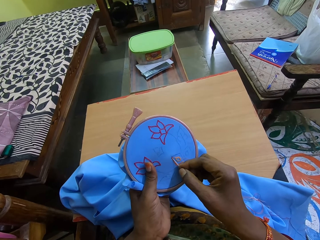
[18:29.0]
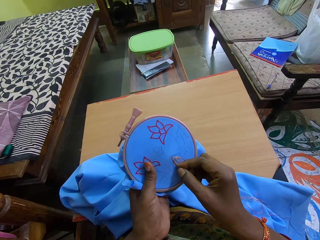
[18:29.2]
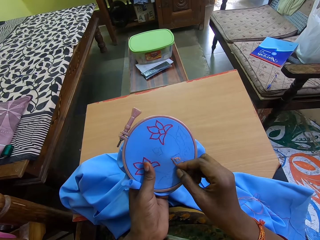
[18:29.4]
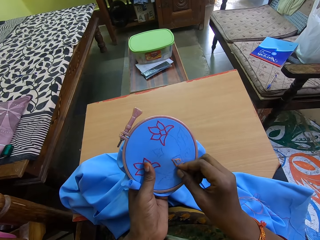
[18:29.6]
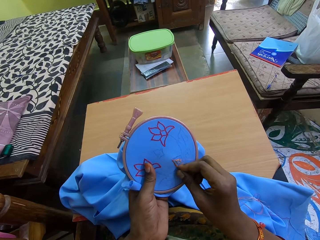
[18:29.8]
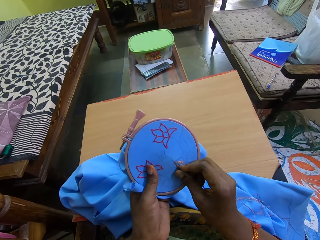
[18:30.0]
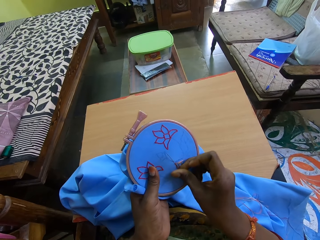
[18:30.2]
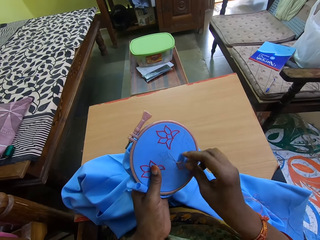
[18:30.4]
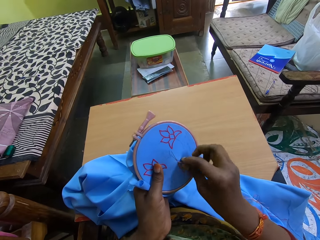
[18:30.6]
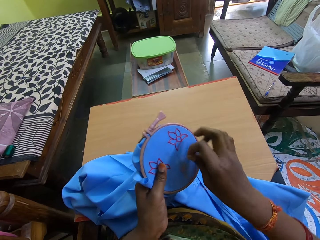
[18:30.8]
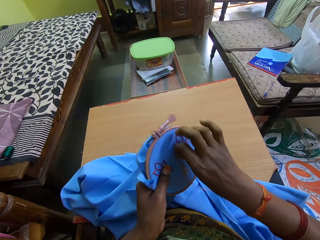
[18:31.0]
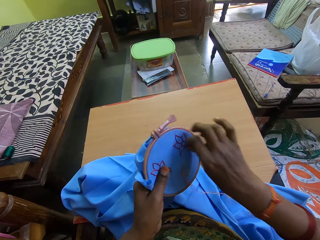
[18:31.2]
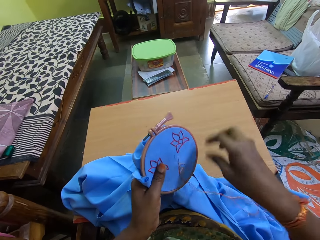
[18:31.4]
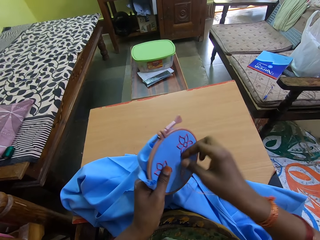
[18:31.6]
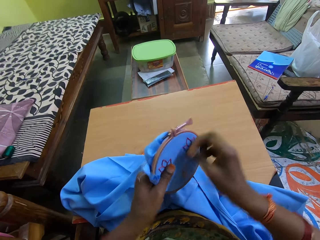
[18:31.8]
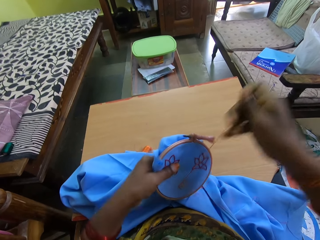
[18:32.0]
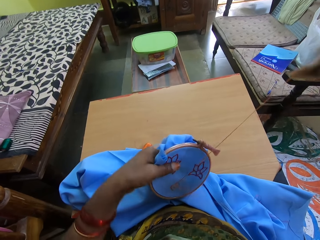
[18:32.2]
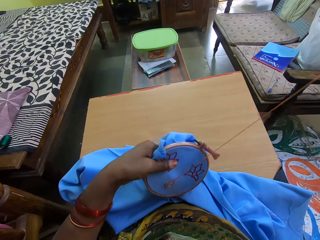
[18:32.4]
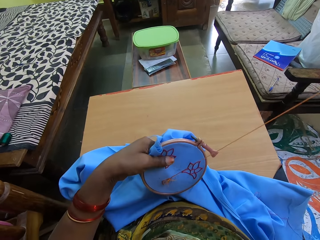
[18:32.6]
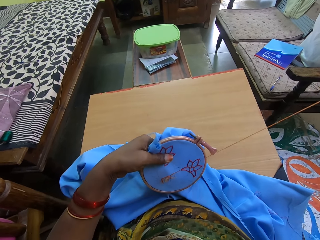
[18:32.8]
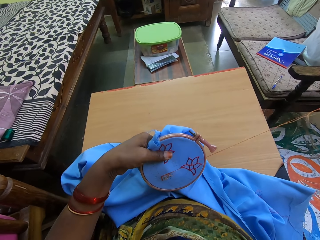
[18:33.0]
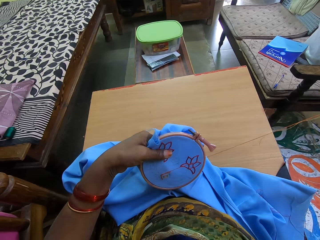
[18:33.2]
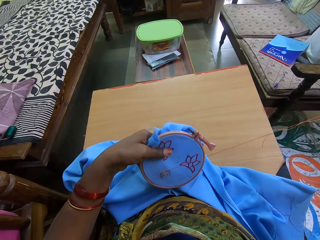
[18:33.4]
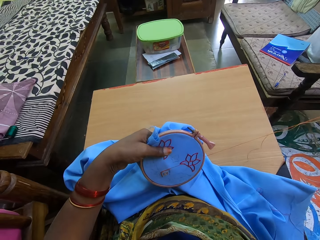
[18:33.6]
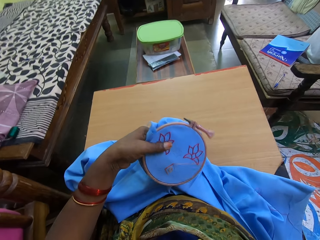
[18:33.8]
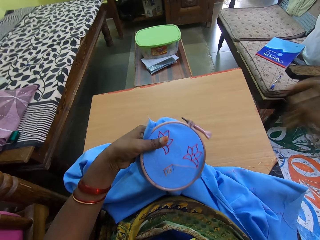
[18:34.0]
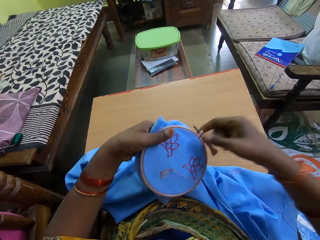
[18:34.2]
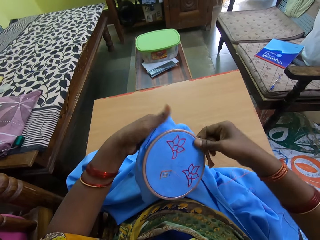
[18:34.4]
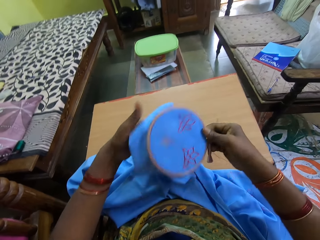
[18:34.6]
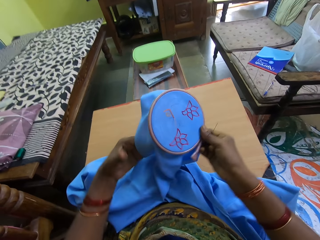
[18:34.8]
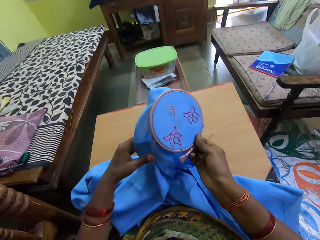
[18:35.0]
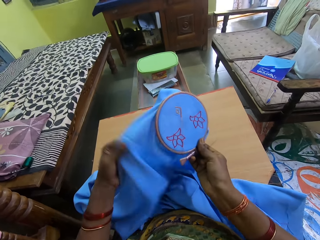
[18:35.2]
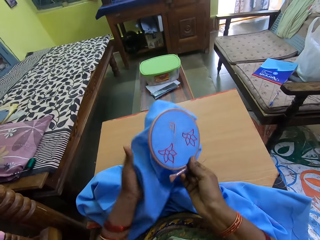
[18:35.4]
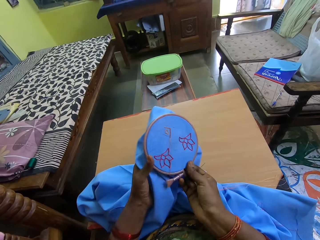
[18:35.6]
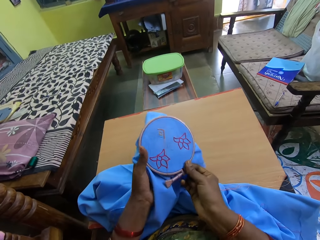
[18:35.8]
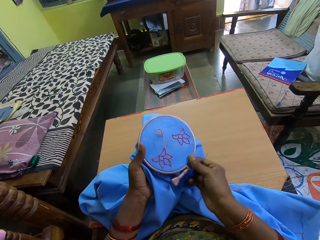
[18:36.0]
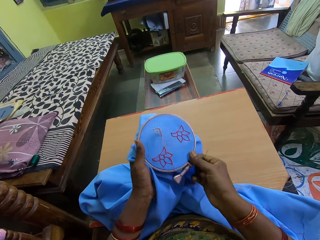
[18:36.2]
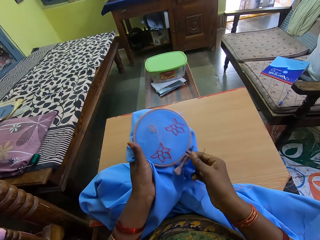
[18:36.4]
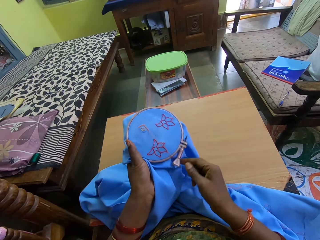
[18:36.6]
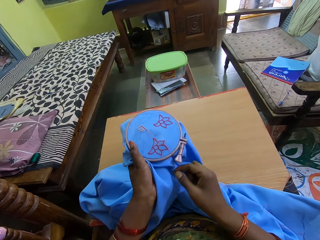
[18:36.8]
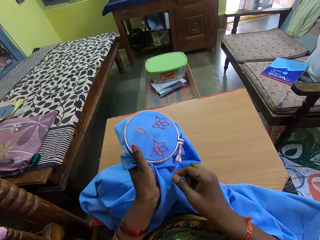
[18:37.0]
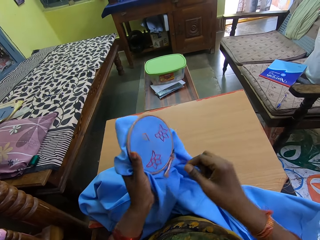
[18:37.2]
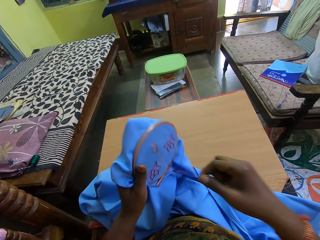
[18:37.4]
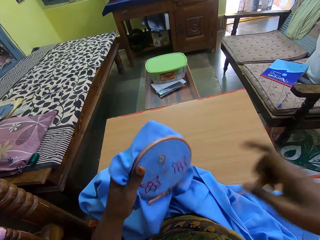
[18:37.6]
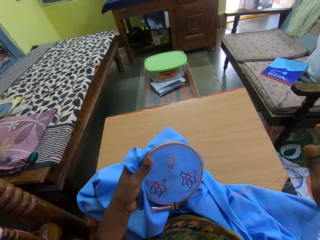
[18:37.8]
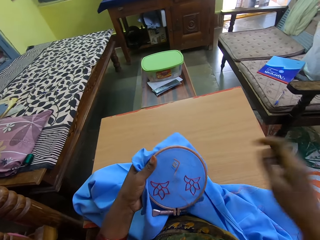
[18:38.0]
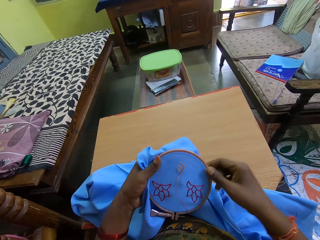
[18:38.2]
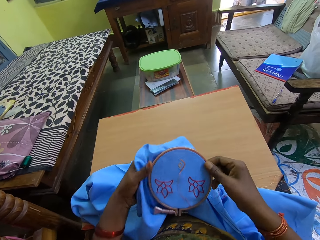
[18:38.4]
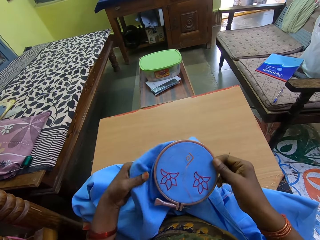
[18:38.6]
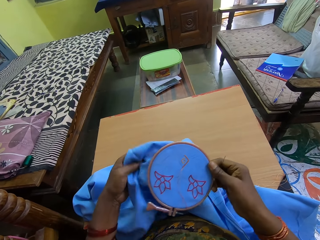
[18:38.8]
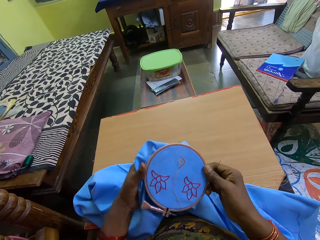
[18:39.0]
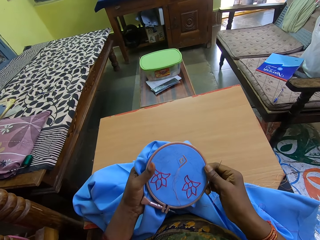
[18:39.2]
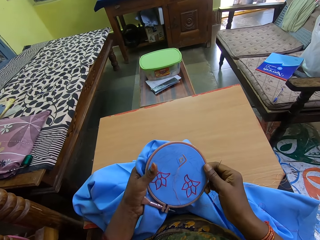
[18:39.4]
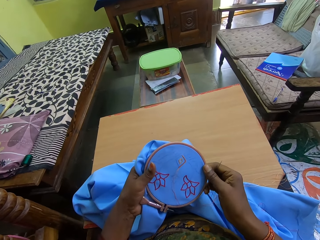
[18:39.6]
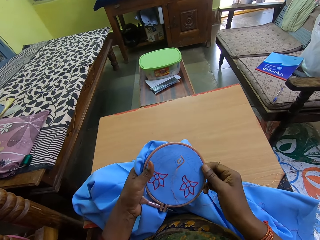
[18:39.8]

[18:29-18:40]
The camera wearer puts the needle in her right hand in the cloth in her left hand. She rolls the thread on the cloth around the needle in the cloth with her right hand. She drags the needle out of the cloth with her right hand. She adjusts the cloth with both hands.

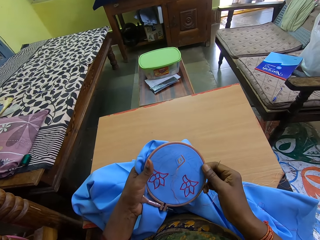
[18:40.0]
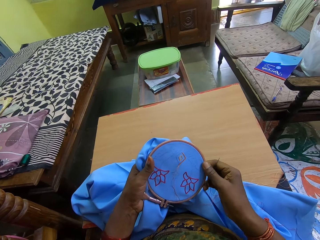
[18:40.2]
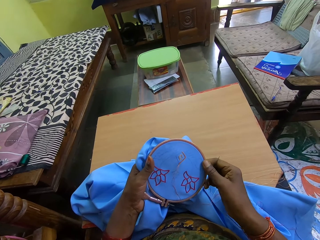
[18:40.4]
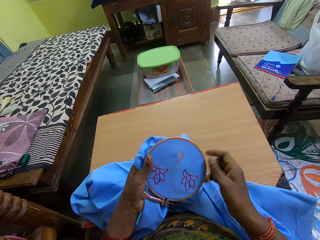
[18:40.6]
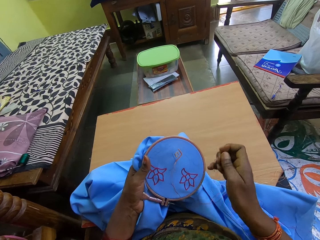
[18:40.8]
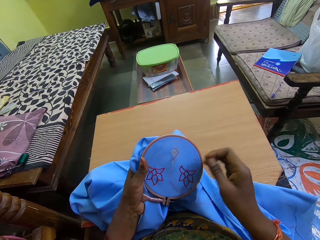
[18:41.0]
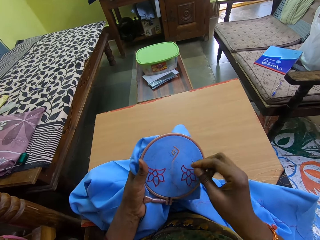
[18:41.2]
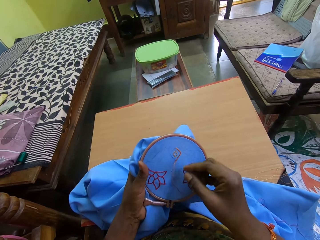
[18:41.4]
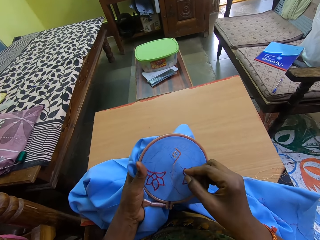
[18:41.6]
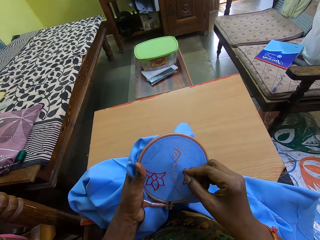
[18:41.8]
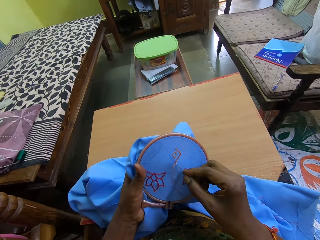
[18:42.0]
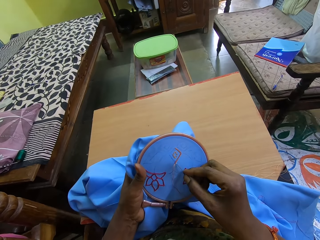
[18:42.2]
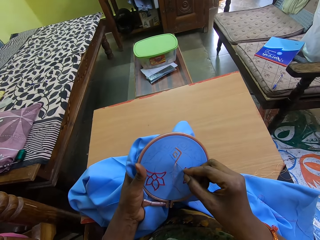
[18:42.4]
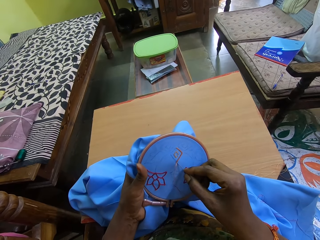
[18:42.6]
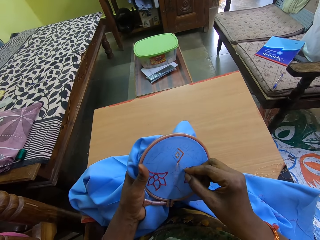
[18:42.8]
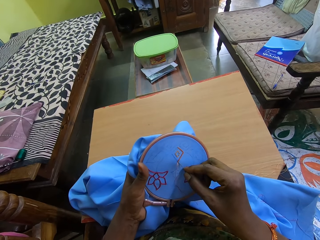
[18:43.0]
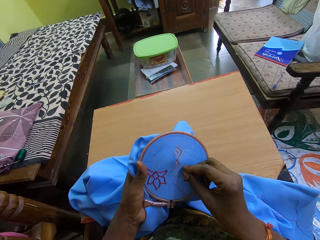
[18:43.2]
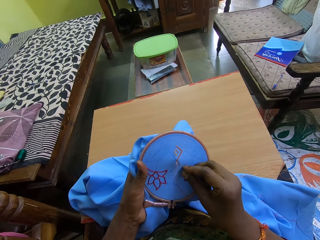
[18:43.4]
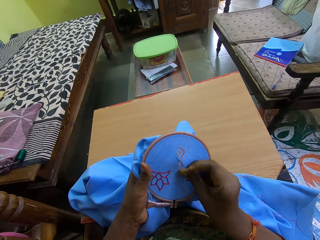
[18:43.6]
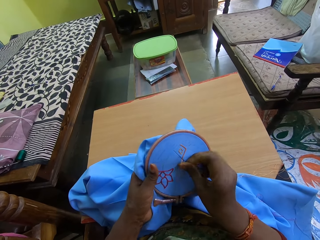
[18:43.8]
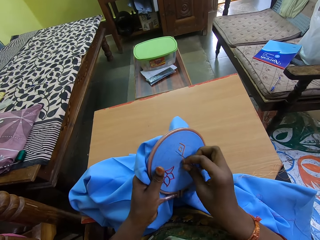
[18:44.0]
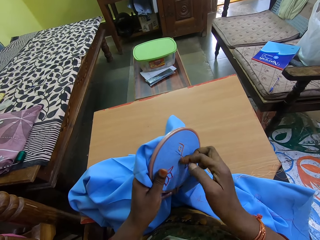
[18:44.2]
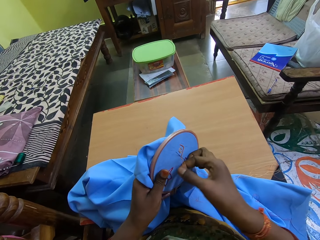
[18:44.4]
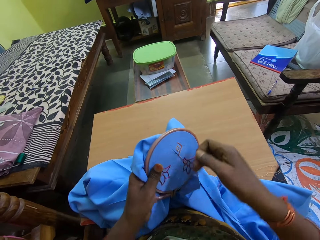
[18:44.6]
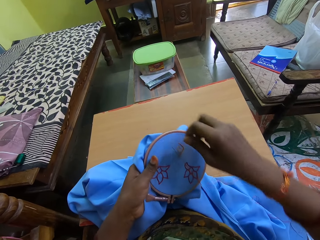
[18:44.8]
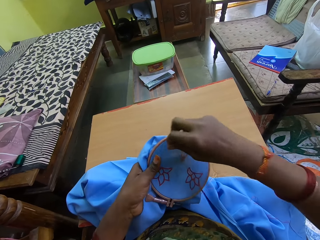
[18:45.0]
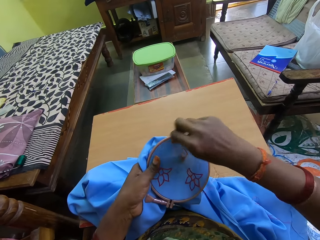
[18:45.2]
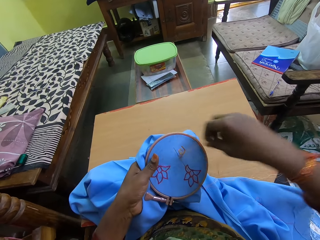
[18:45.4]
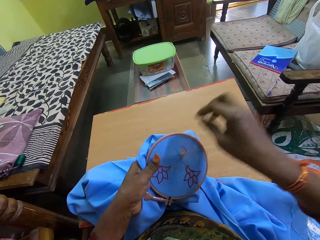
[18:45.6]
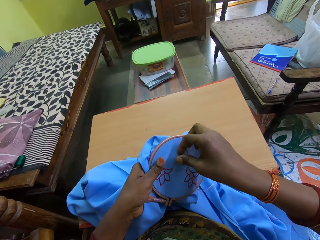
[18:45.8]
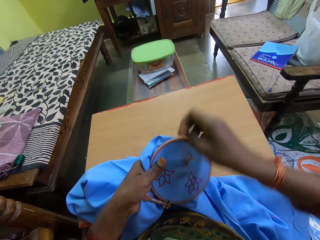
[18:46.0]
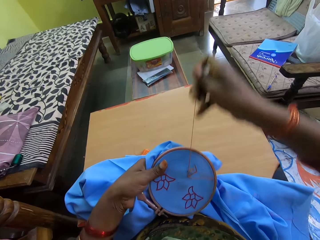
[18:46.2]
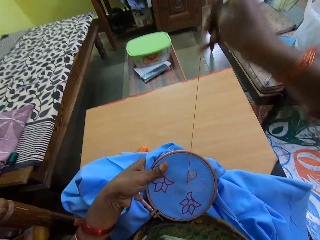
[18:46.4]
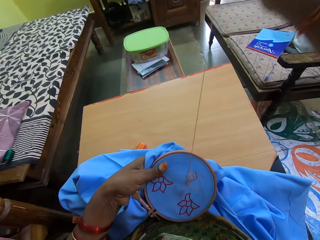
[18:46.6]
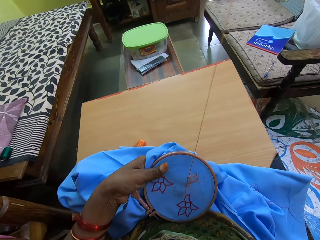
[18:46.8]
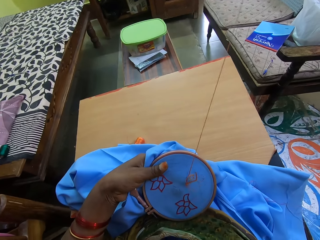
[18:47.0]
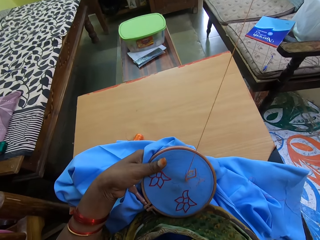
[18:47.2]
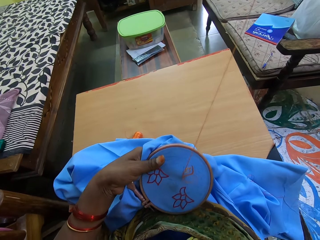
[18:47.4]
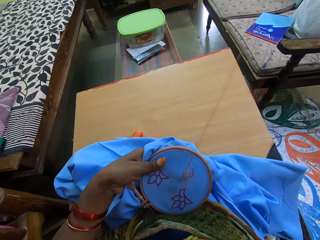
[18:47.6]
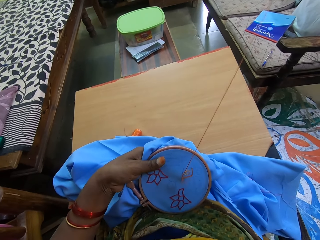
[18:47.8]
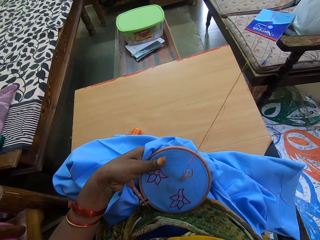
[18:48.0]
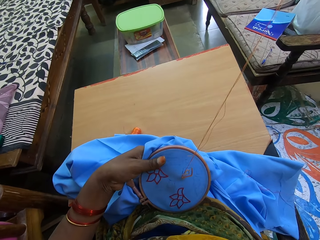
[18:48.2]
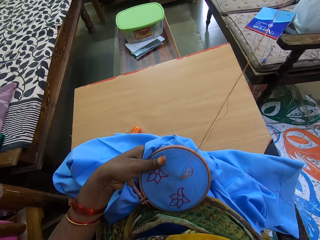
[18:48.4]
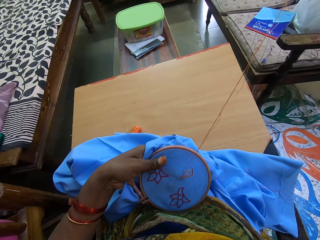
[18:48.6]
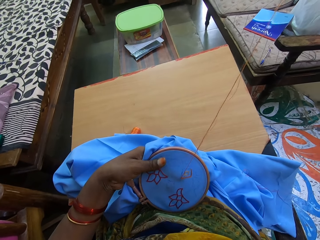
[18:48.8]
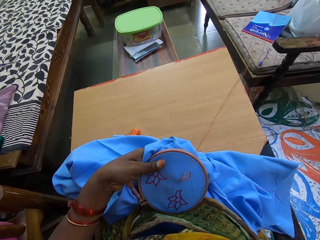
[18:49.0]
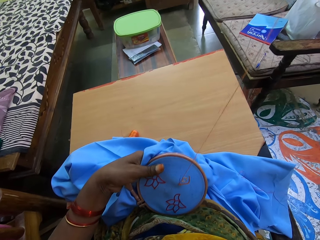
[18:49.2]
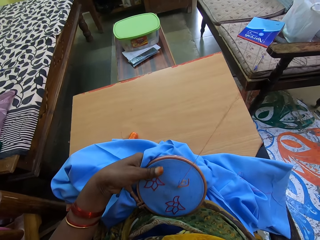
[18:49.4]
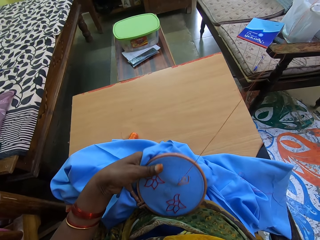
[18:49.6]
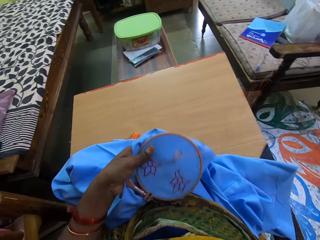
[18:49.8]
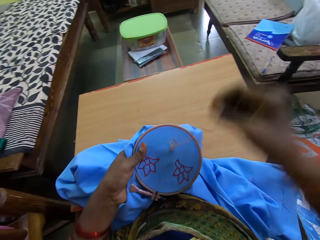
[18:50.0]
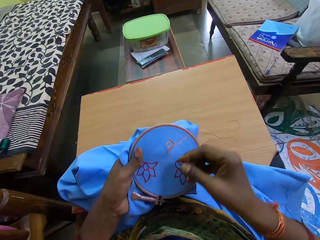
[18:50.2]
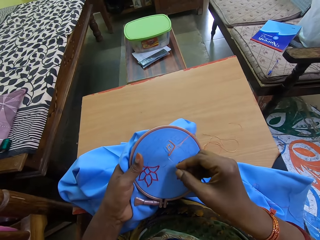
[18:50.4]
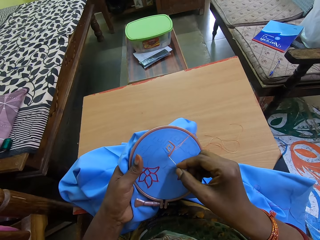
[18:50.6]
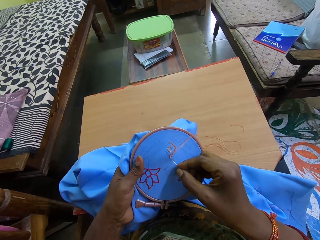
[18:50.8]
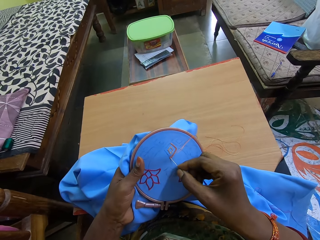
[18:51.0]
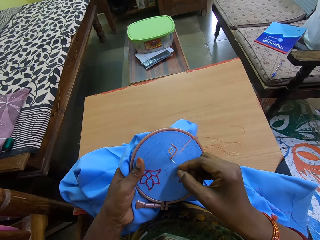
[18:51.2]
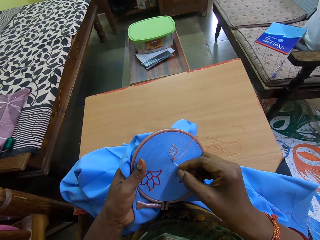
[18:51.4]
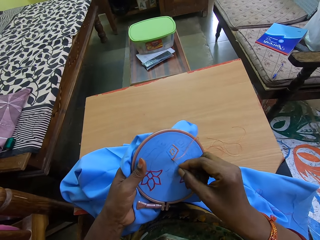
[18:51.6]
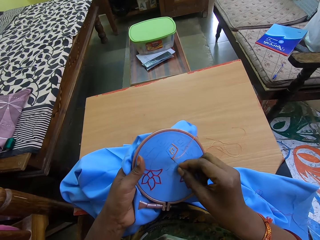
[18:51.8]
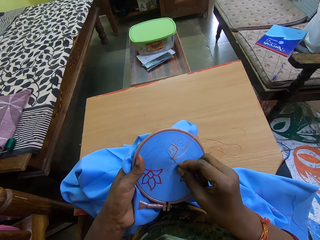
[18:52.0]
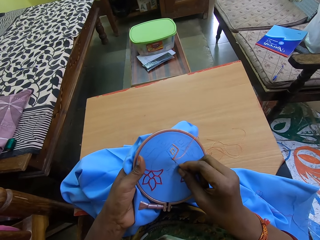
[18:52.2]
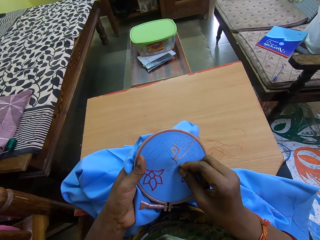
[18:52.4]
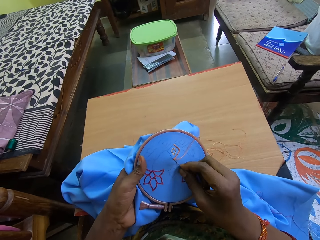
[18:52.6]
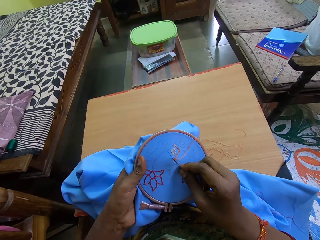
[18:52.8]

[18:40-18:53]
The camera wearer puts the needle in her right hand in the cloth in her left hand. She rolls the thread on the cloth around the needle in the cloth with her right hand. She drags the needle out of the cloth with her right hand. She puts the needle in her right hand in the cloth in her left hand.
